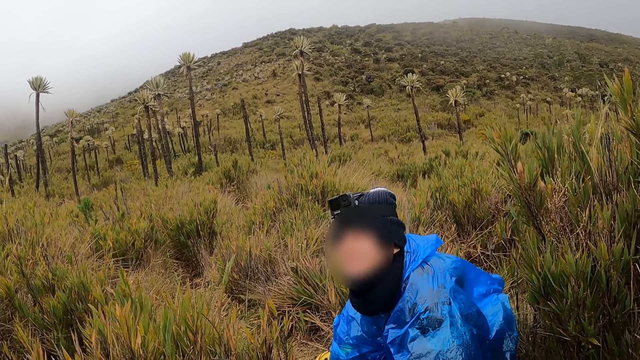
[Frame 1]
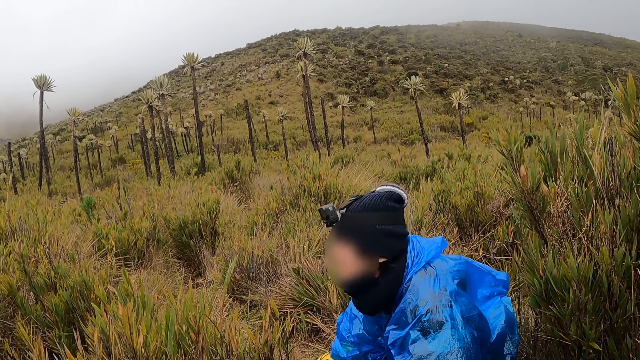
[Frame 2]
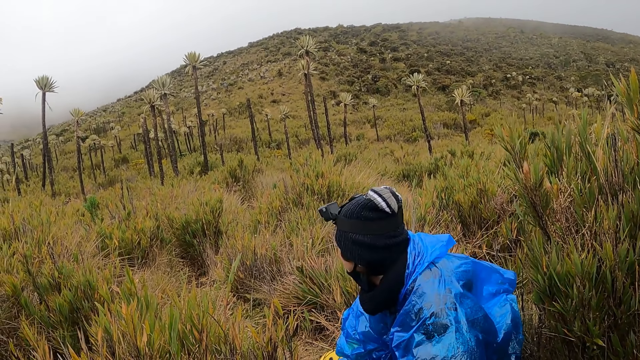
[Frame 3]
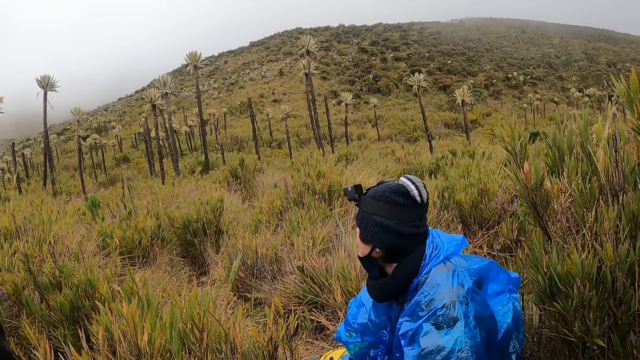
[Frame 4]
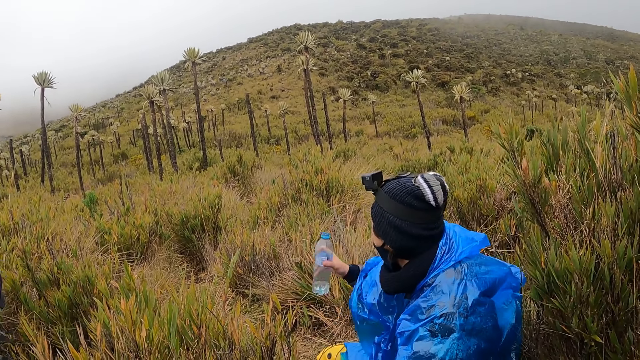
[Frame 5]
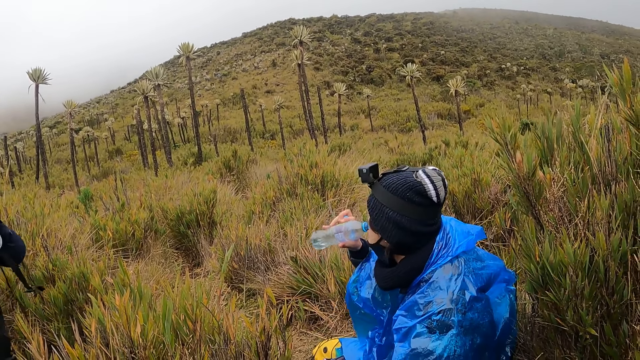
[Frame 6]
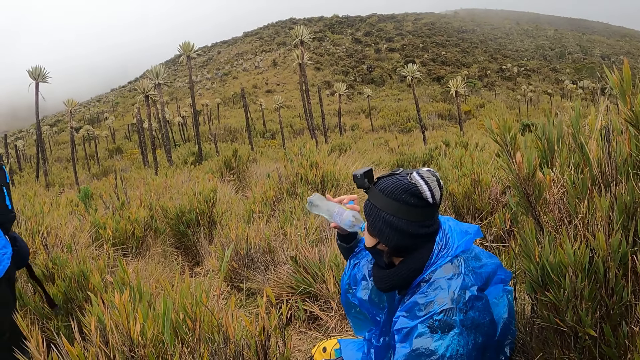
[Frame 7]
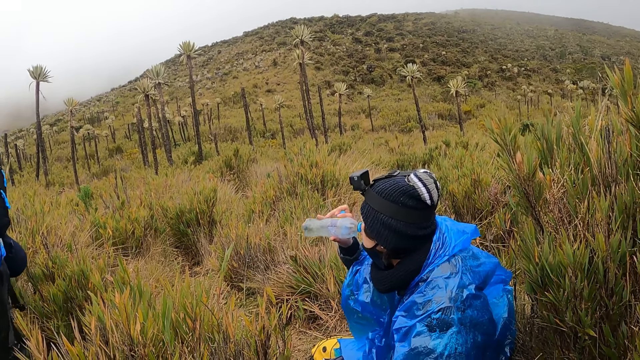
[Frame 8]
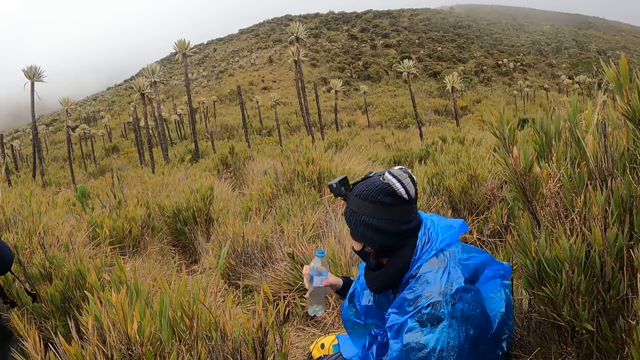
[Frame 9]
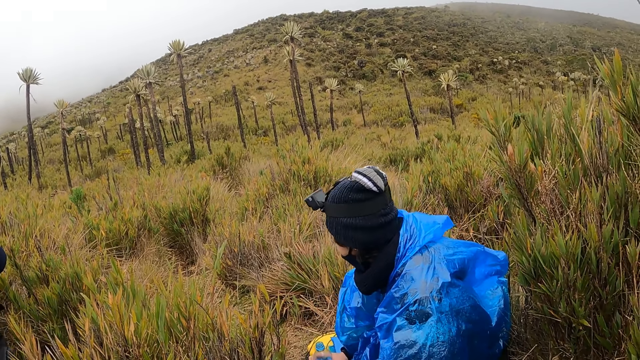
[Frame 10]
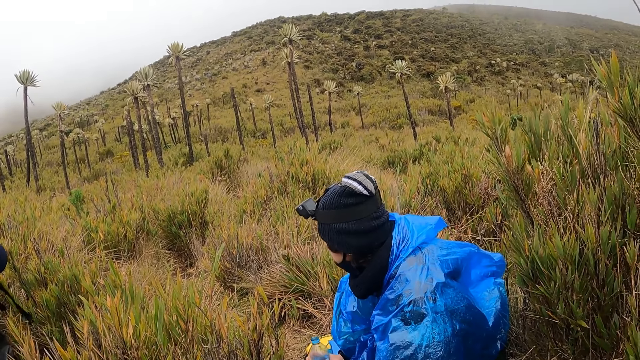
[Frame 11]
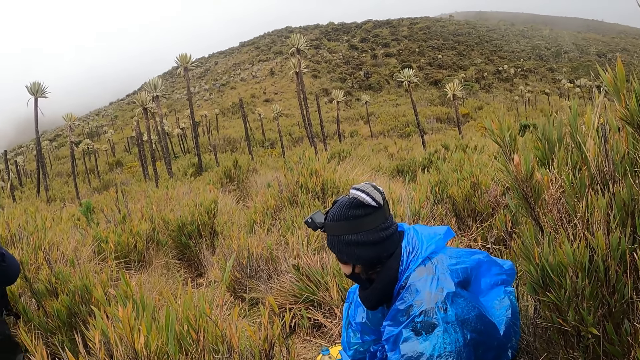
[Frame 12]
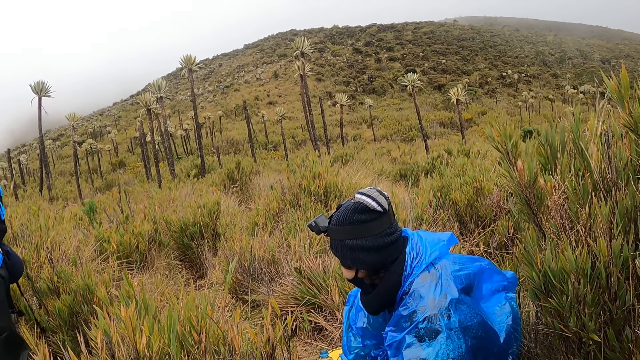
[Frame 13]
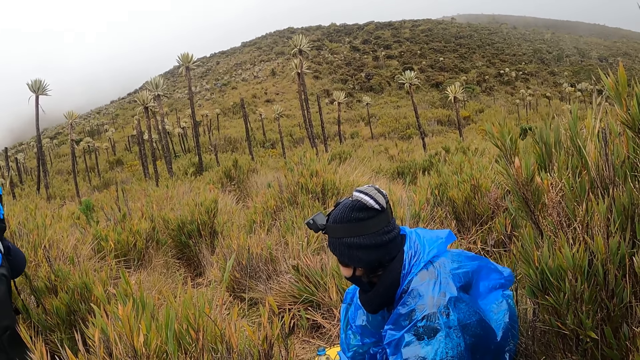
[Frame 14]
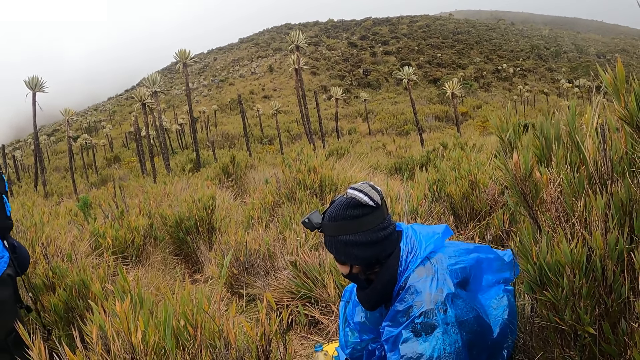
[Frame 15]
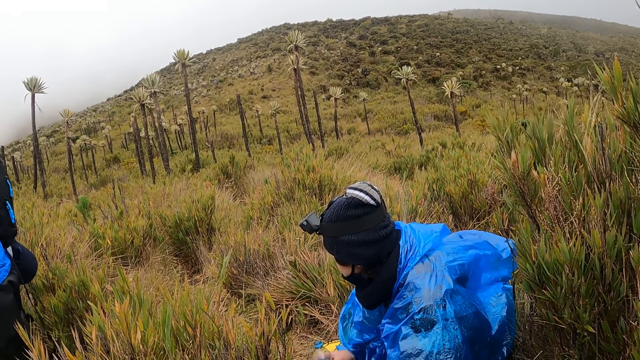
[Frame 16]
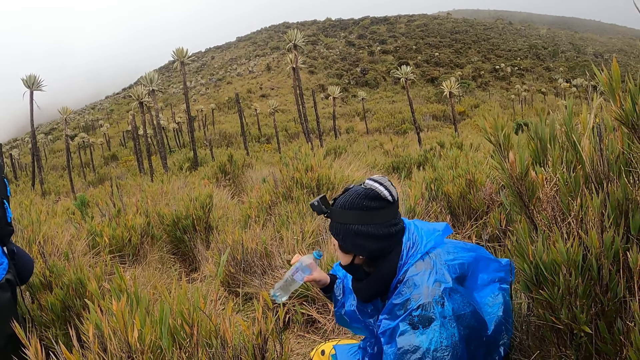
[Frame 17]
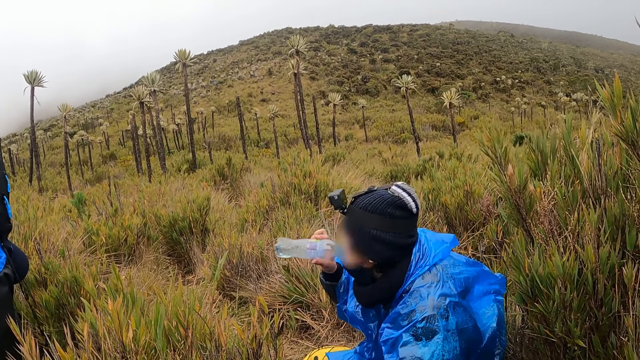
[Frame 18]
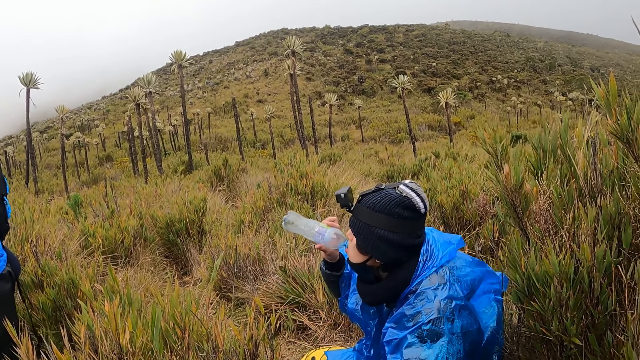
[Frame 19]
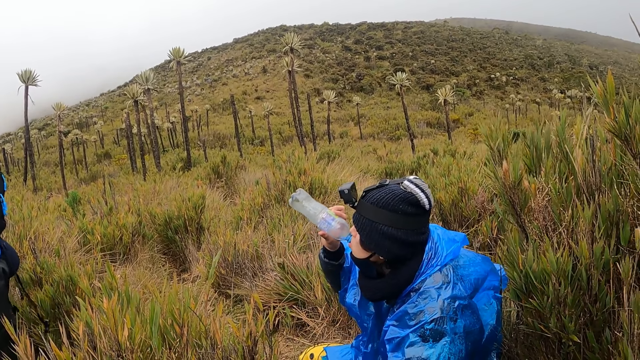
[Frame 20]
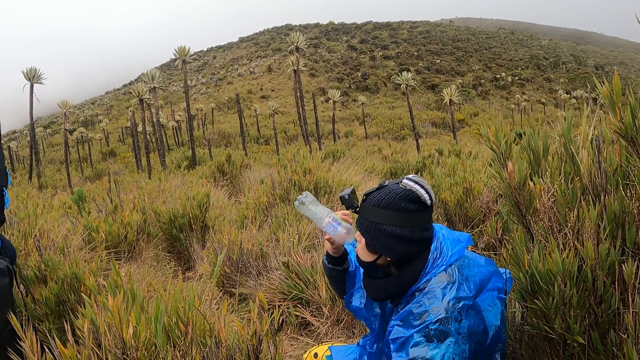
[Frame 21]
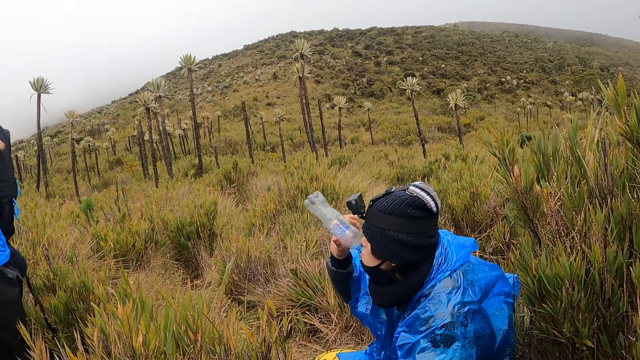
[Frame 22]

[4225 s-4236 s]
The man converses with the camera wearer. He drinks from the bottle of water in his right hand.

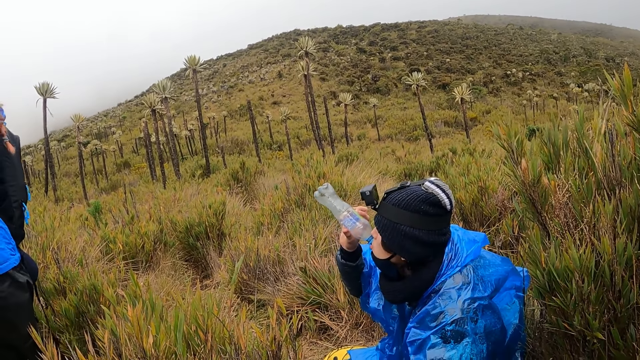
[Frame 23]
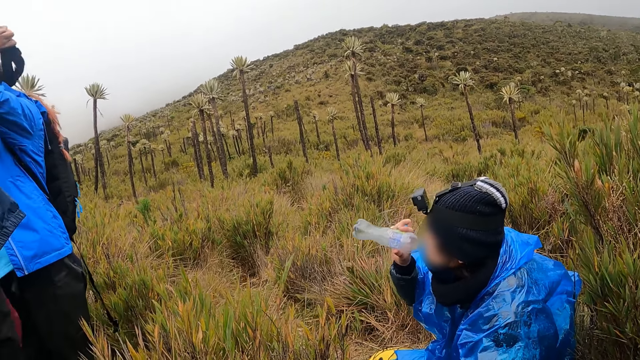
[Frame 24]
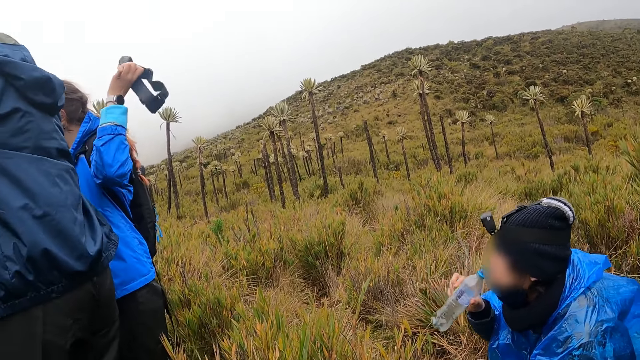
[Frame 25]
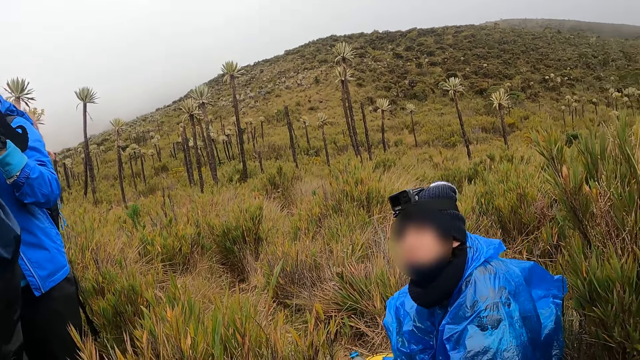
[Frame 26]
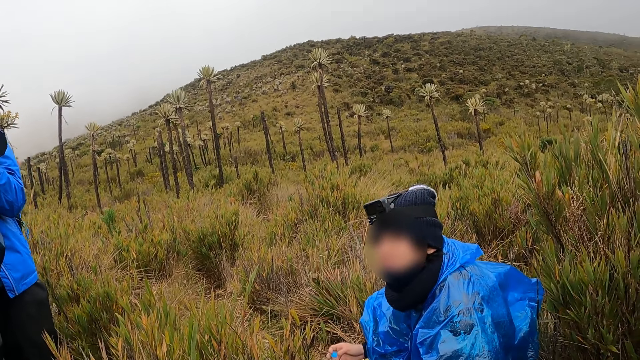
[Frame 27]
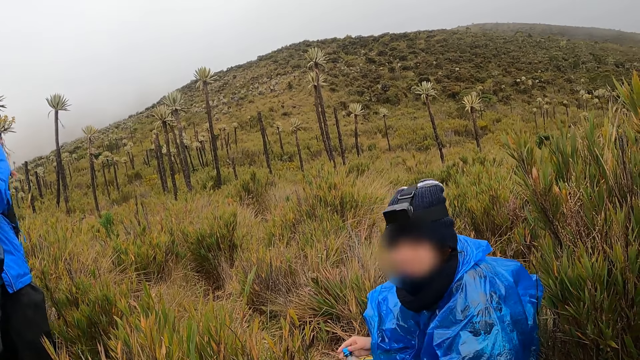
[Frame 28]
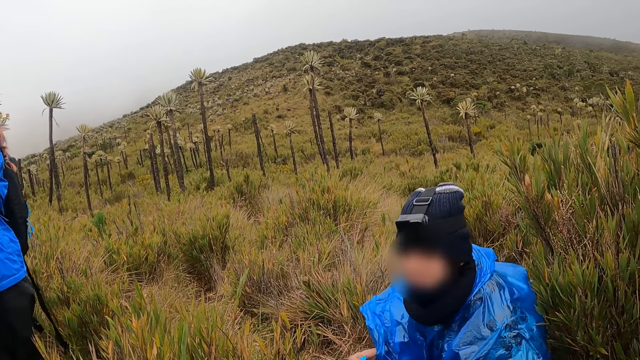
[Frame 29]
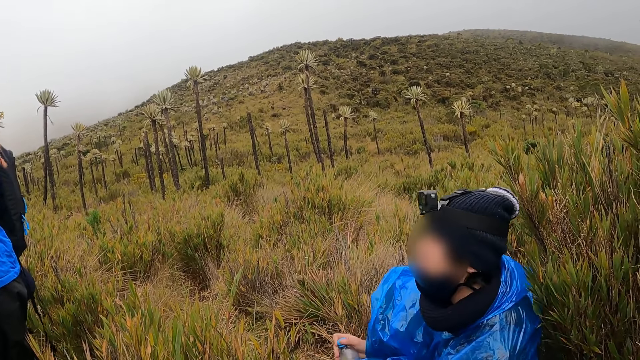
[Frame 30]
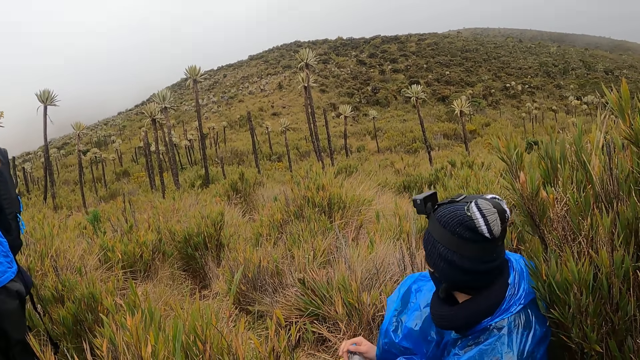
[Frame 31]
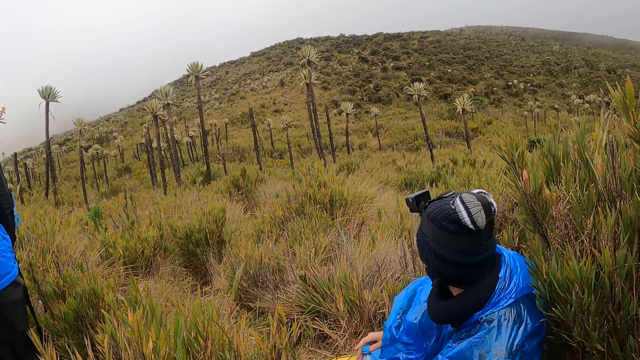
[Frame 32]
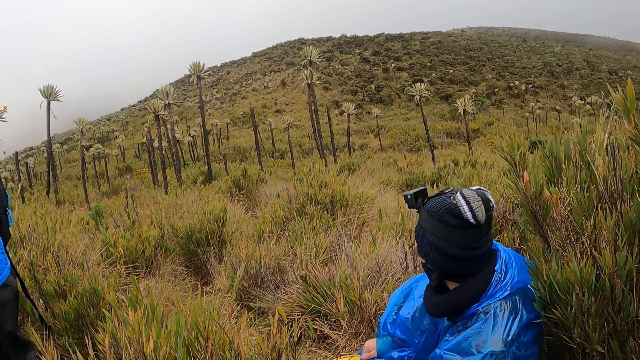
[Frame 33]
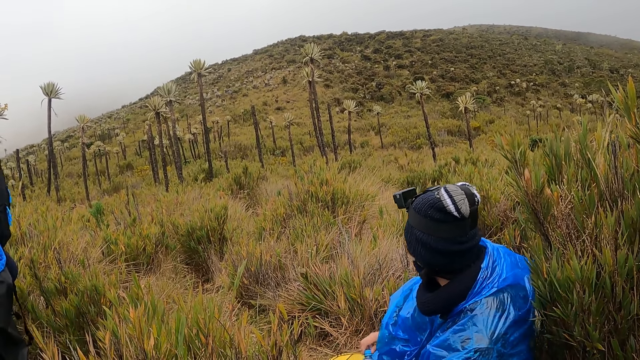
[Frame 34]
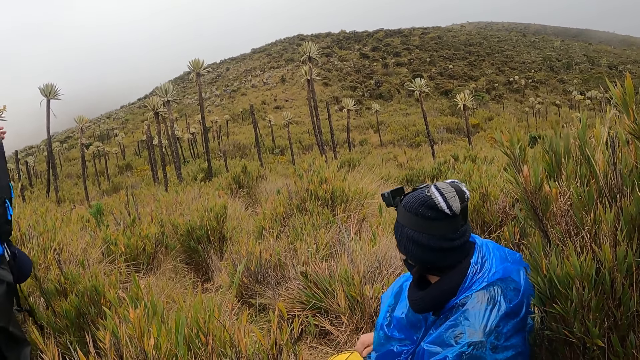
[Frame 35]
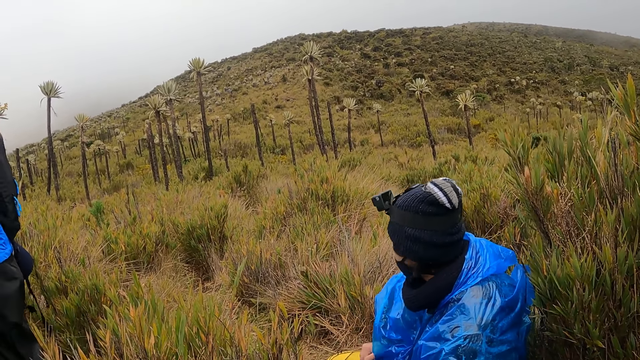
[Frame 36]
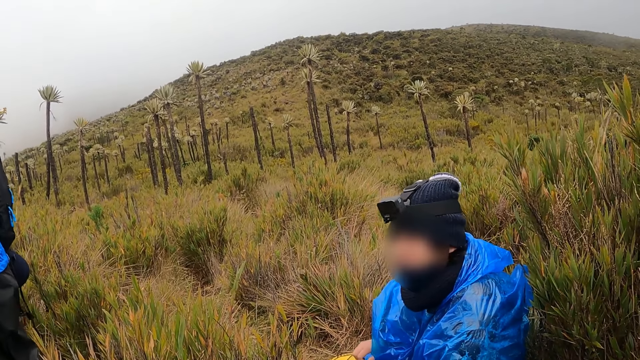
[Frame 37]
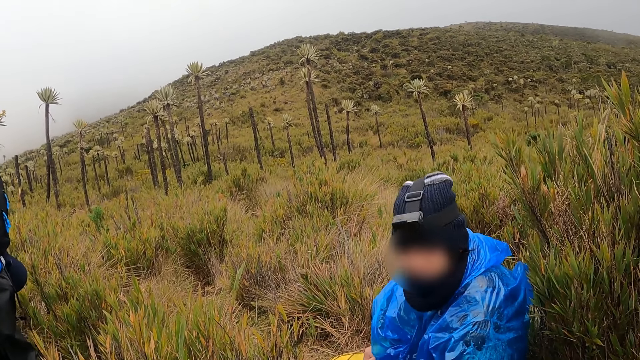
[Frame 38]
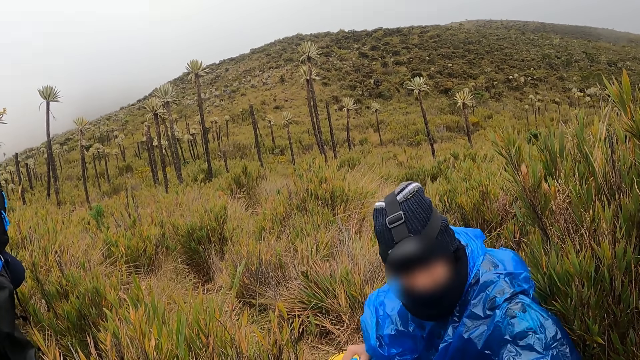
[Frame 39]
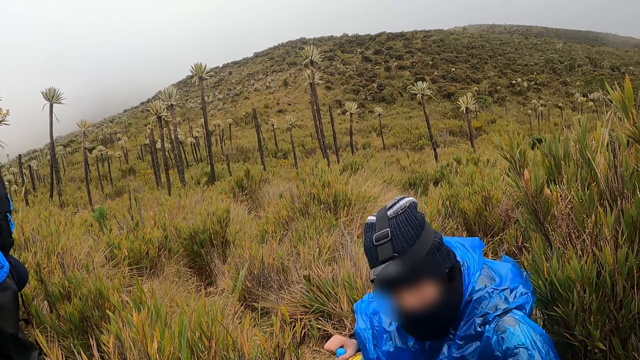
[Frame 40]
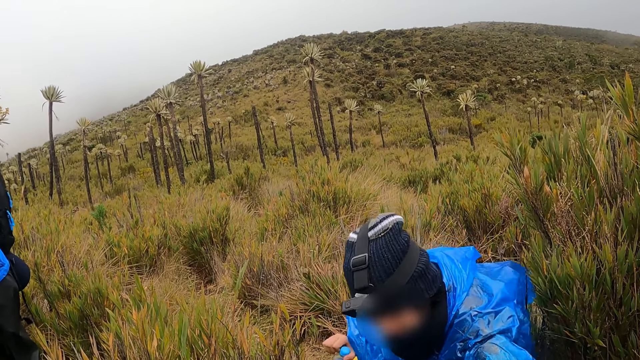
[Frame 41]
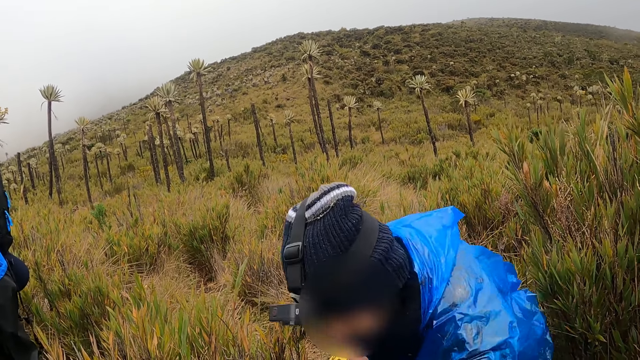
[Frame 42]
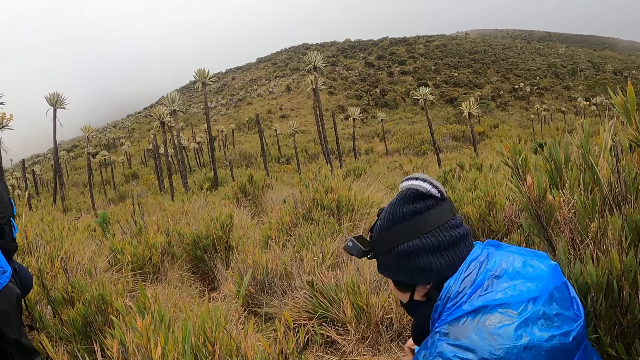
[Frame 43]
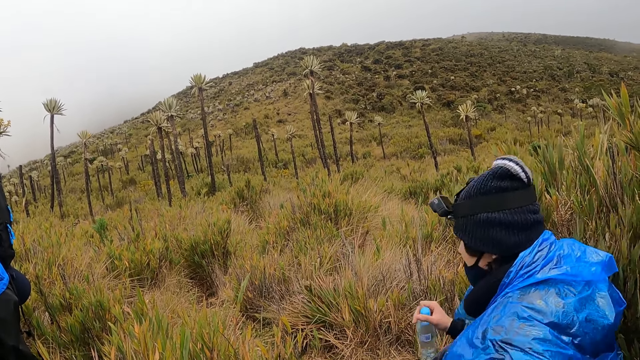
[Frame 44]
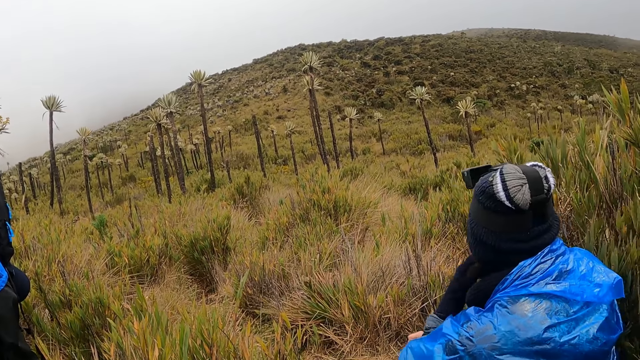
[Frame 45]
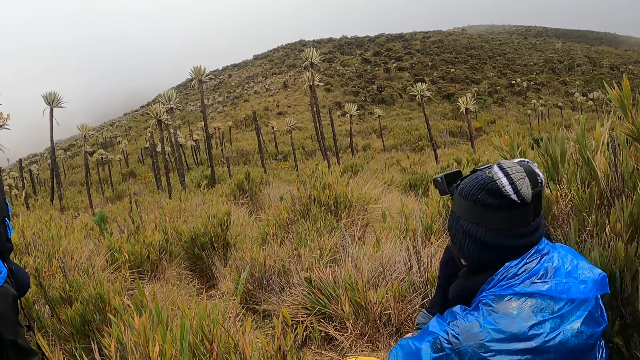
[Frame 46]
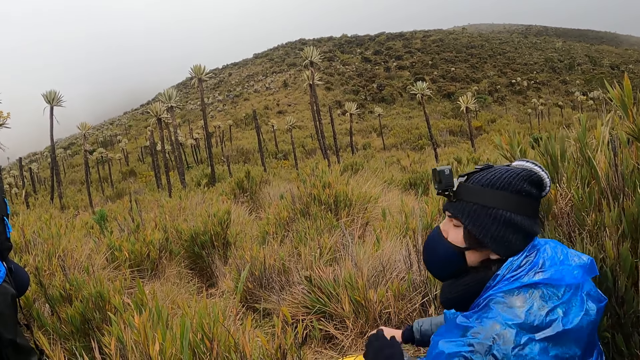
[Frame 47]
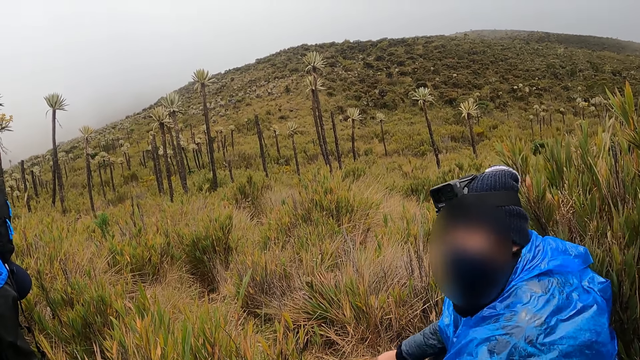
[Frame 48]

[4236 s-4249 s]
The man converses with the camera wearer. He closes the bottle of water in his hands. He pulls up the face mask on his face with his left hand.
